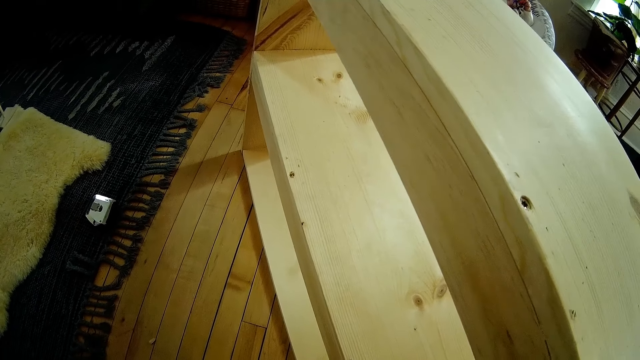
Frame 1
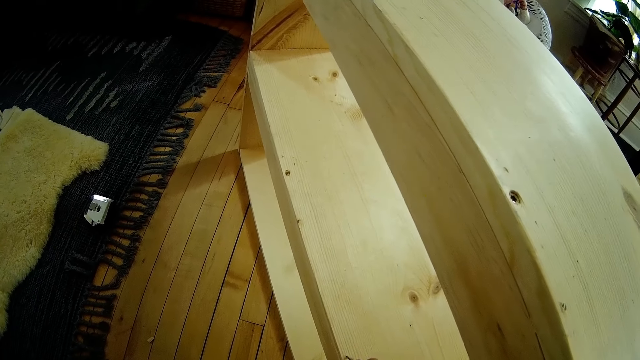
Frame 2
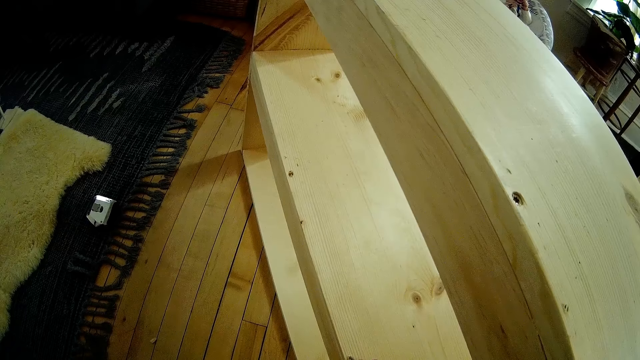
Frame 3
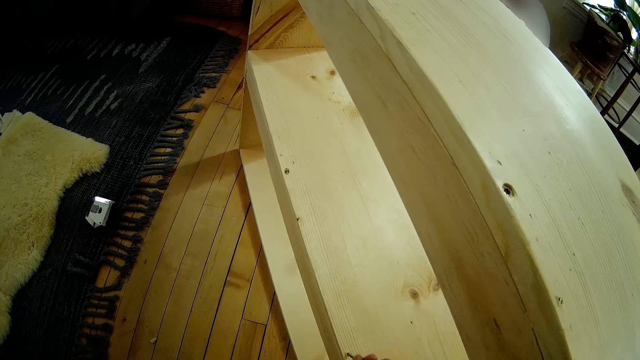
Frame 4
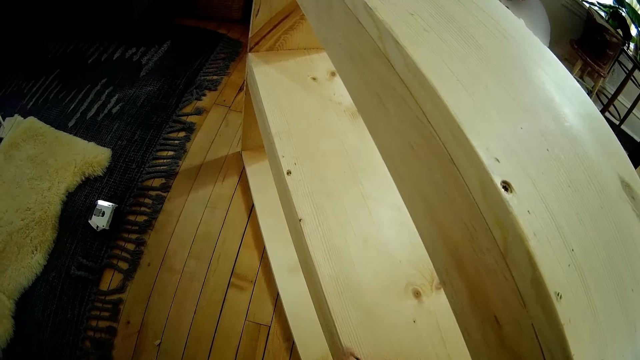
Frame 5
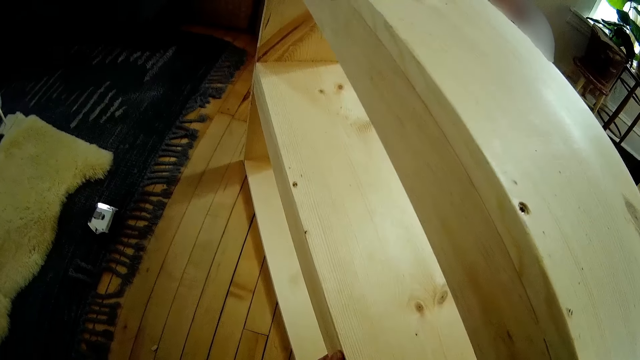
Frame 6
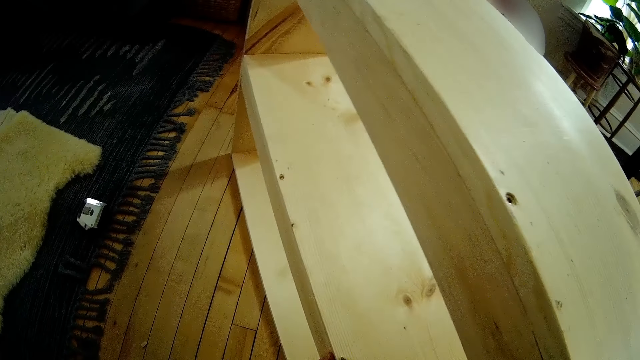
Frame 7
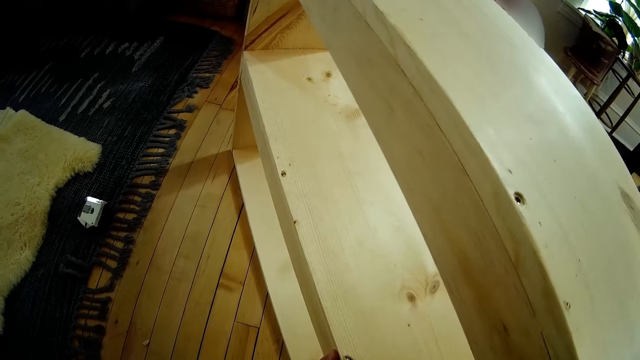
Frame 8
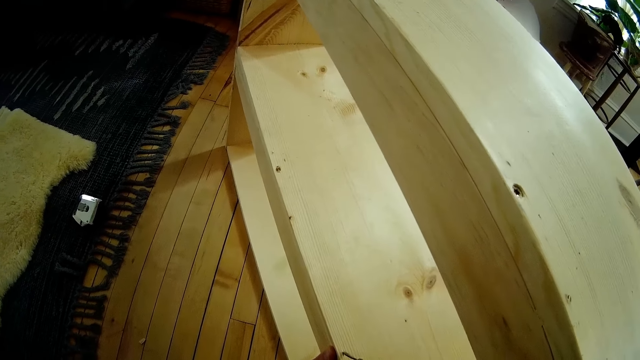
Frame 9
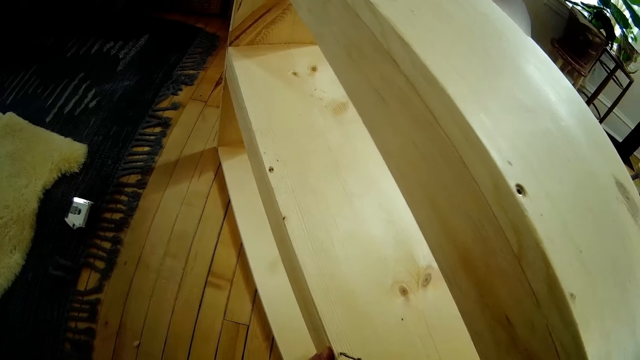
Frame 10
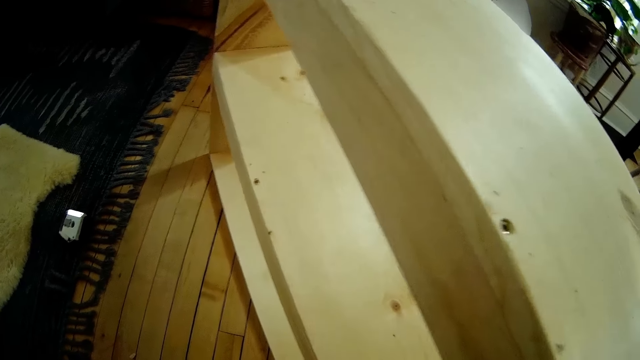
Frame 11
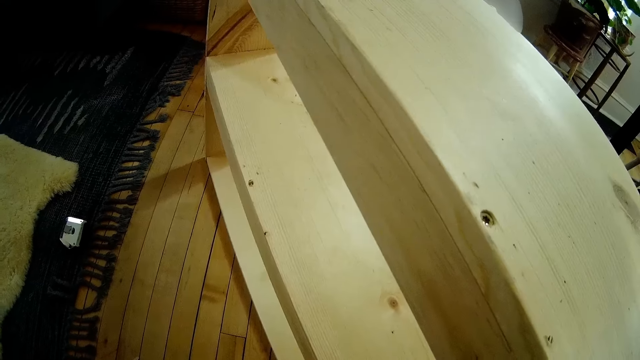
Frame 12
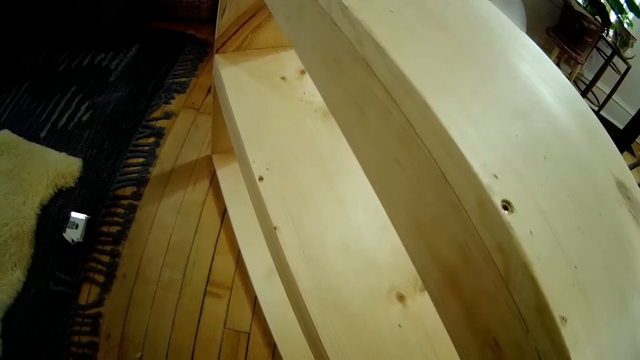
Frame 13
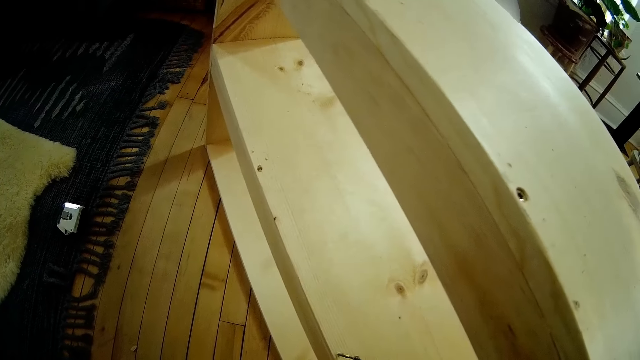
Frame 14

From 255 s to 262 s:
The camera wearer drives the screw into the wooden structure.

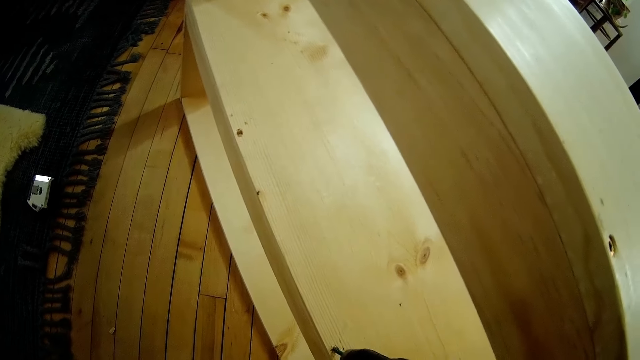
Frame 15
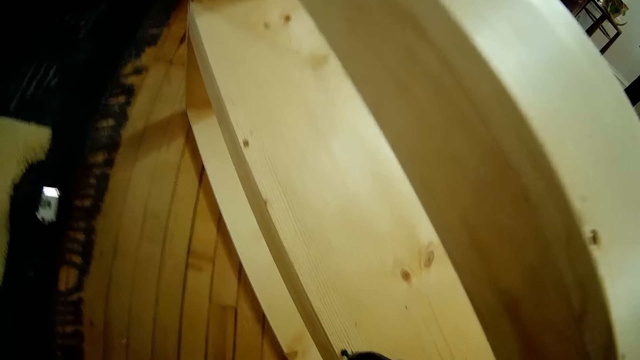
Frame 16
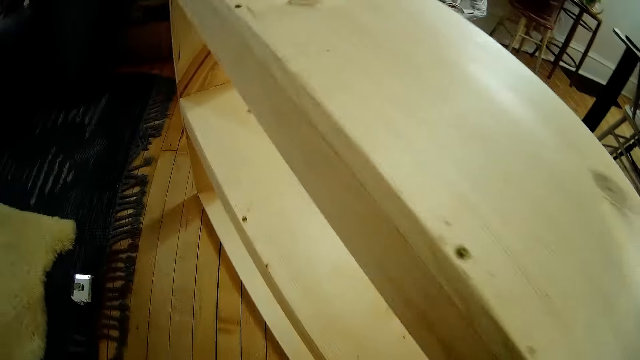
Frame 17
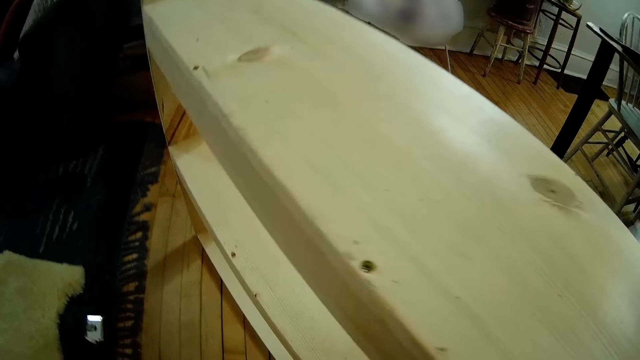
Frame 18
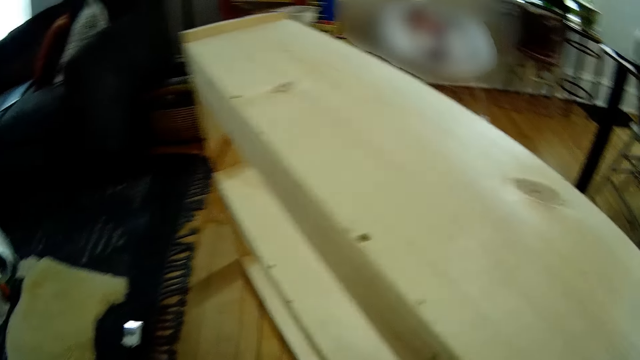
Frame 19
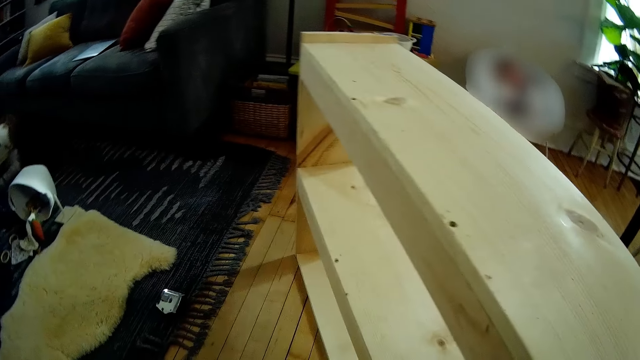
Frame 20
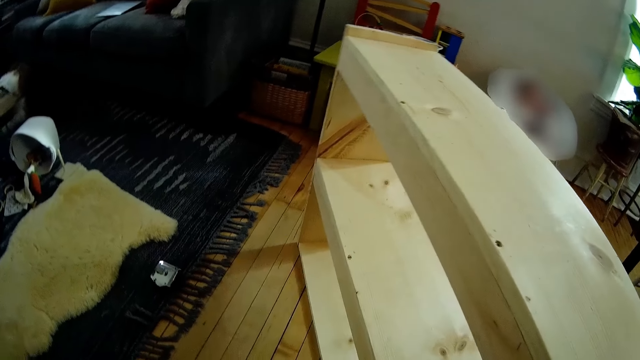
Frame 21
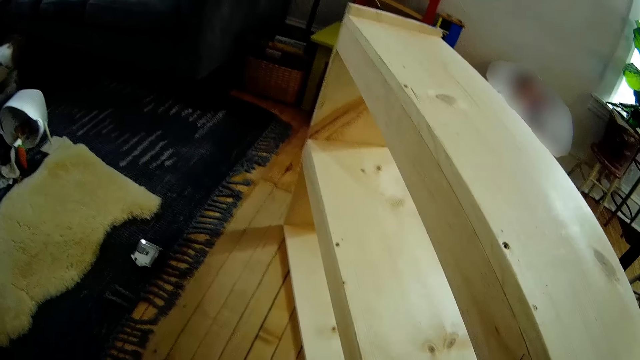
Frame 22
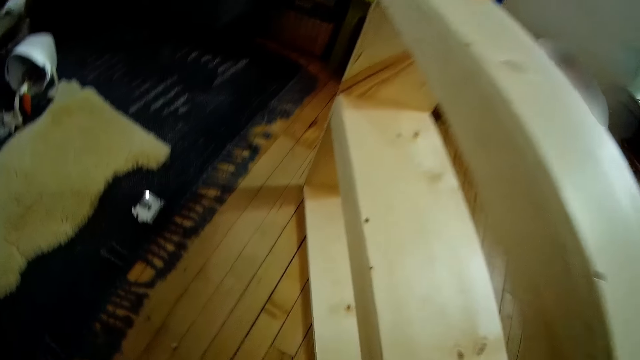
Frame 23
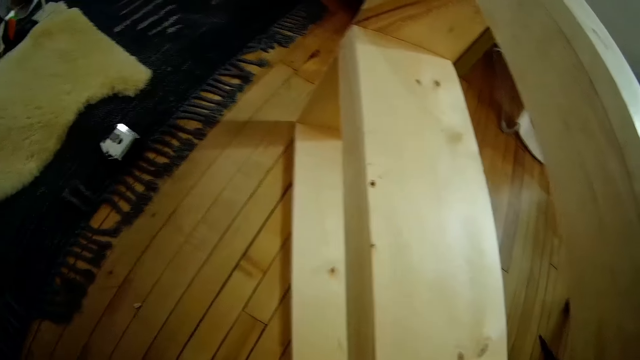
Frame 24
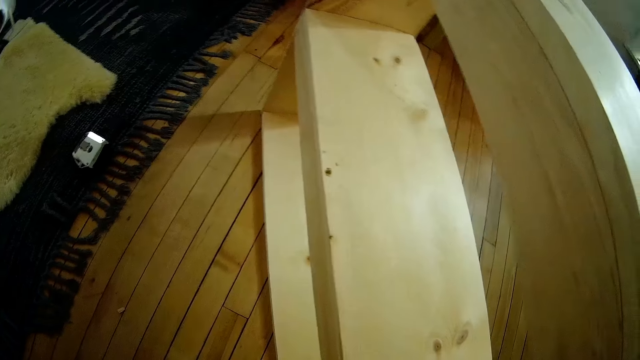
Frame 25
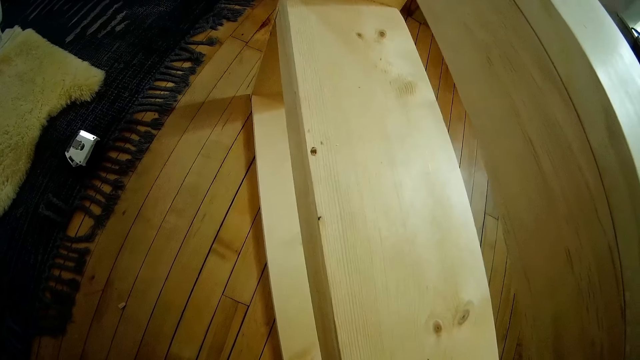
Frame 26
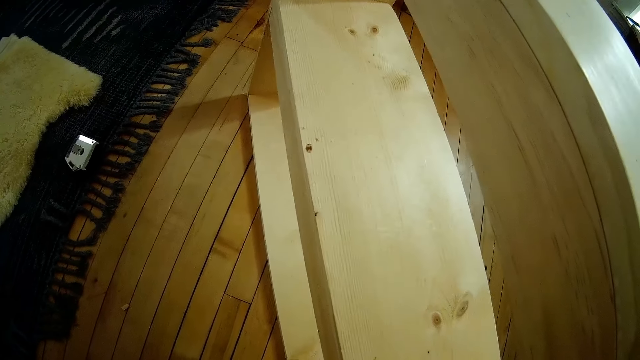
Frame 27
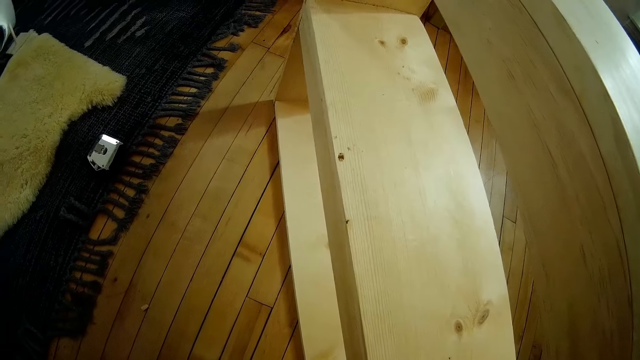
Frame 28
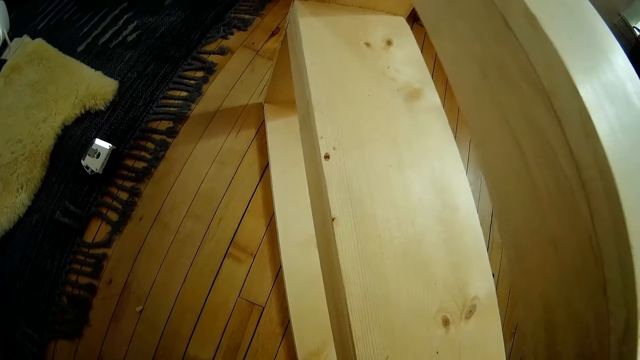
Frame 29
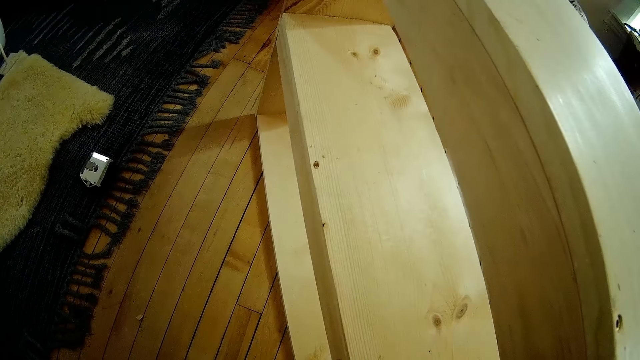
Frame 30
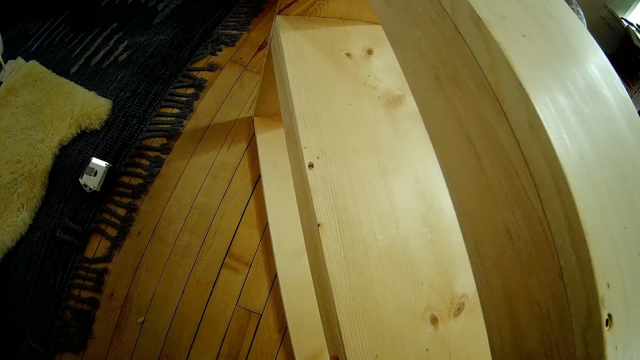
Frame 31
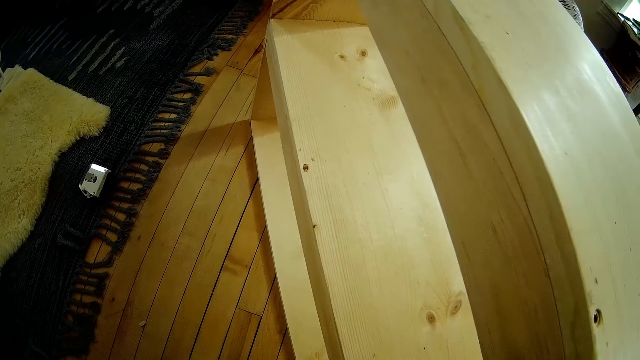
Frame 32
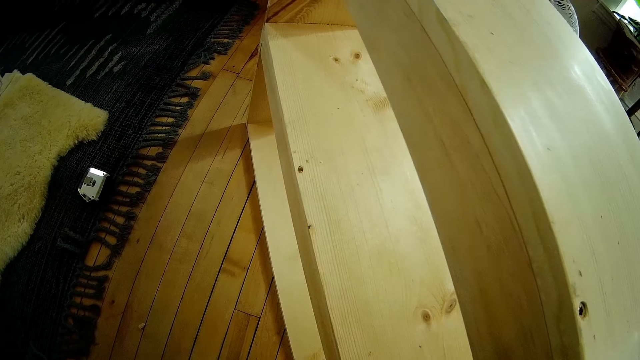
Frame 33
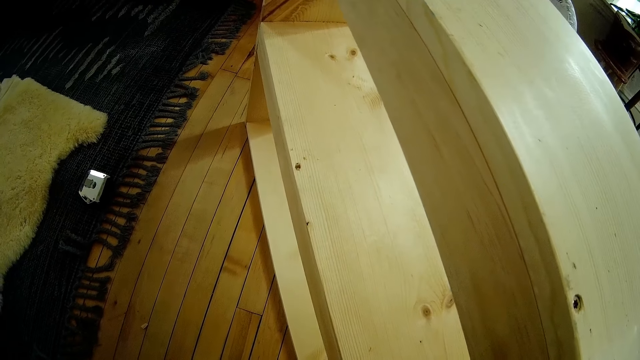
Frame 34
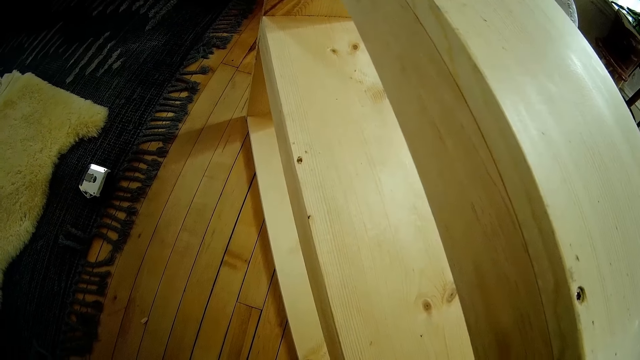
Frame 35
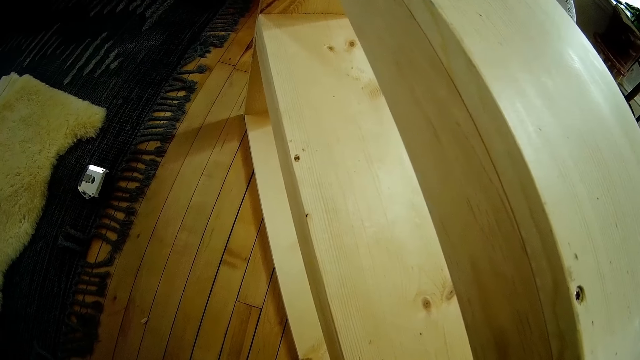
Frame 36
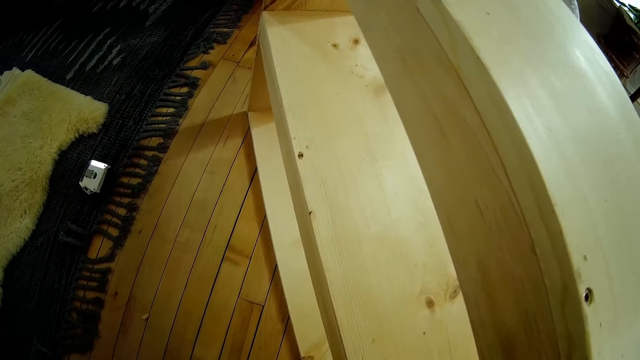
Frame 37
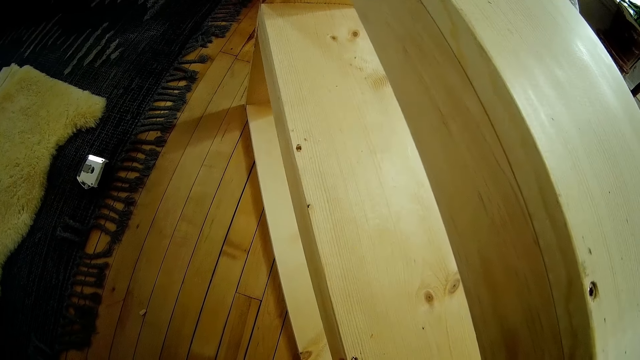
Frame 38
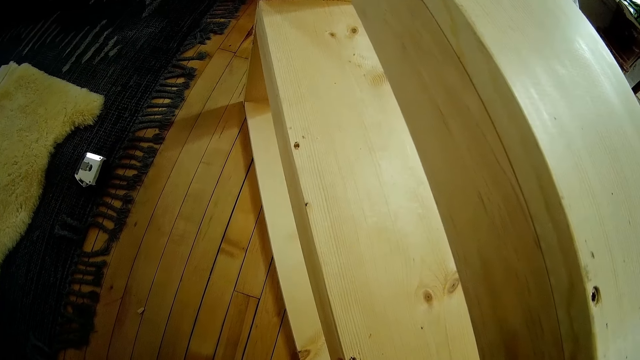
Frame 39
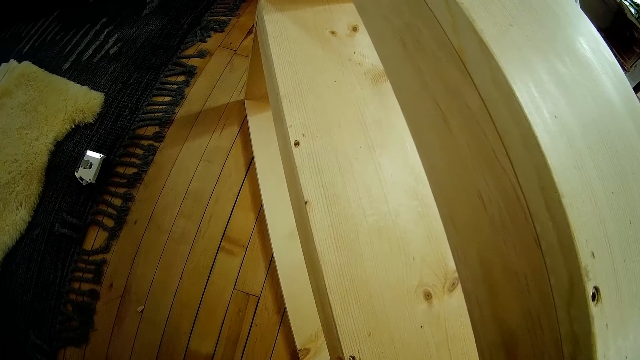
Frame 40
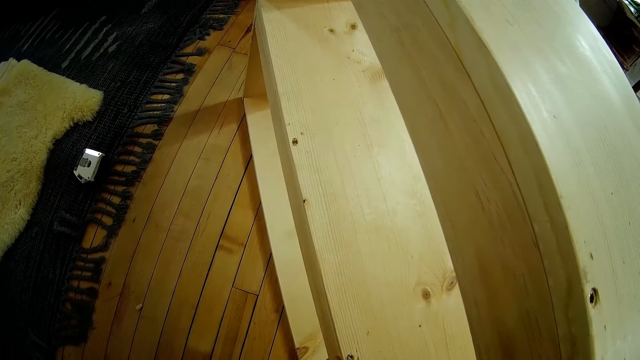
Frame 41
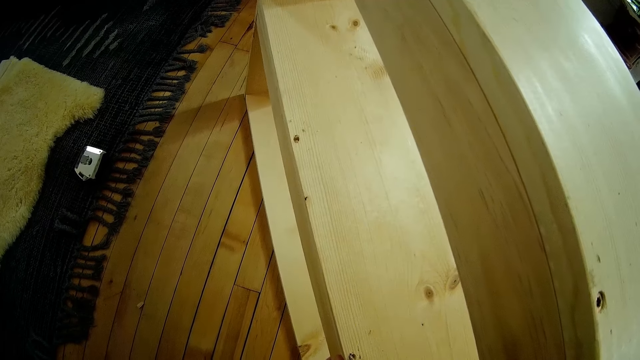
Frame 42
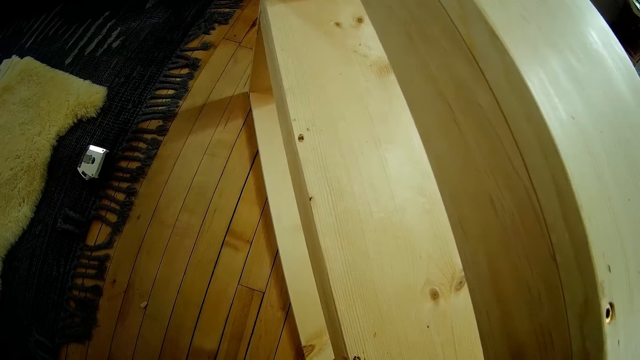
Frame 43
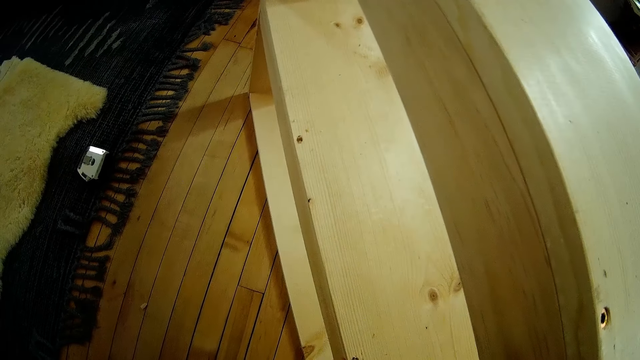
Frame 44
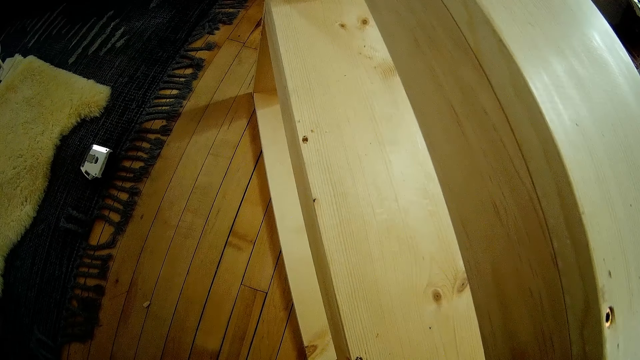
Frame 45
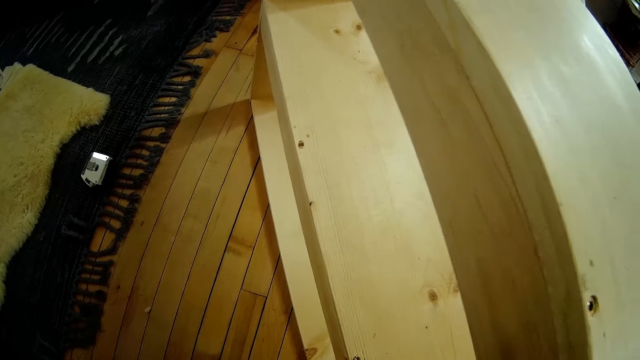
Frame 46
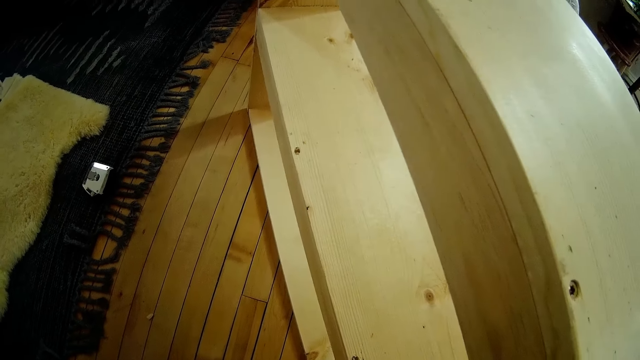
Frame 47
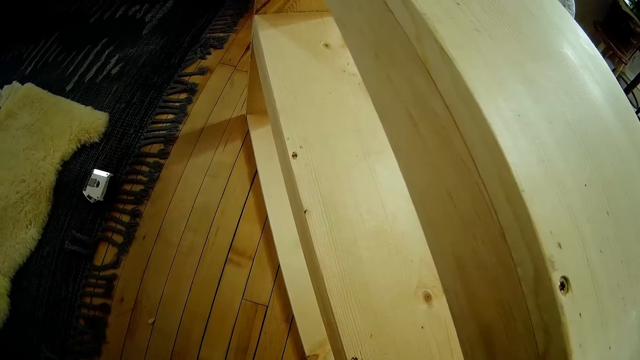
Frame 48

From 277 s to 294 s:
The camera wearer stares at the wooden structure. They drill the wood shoe rack.
